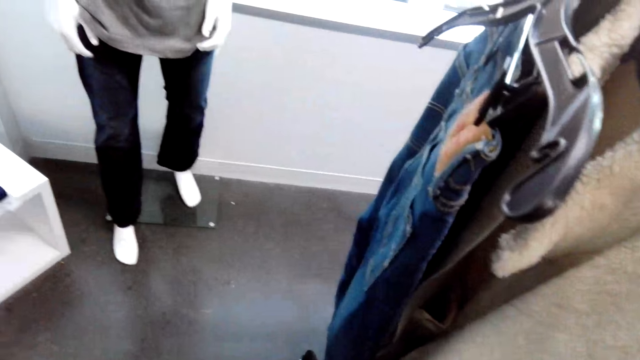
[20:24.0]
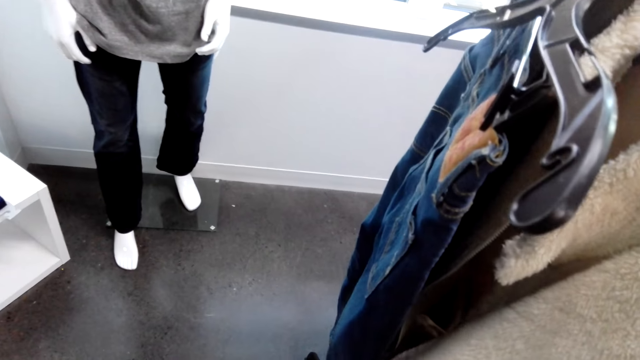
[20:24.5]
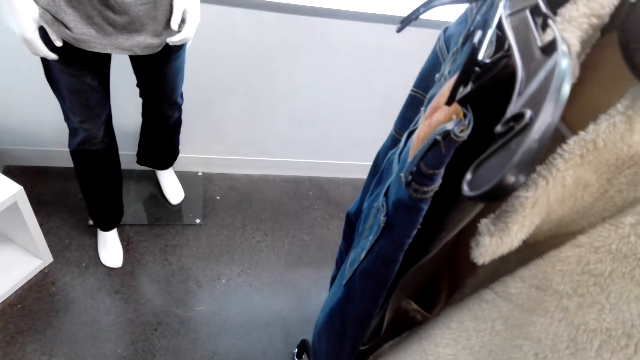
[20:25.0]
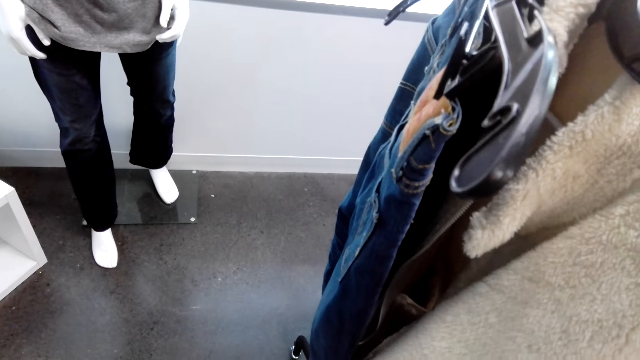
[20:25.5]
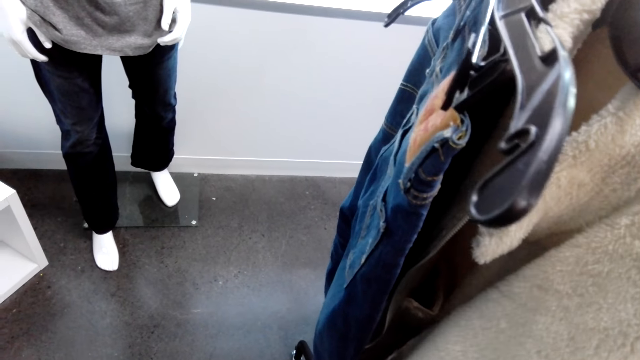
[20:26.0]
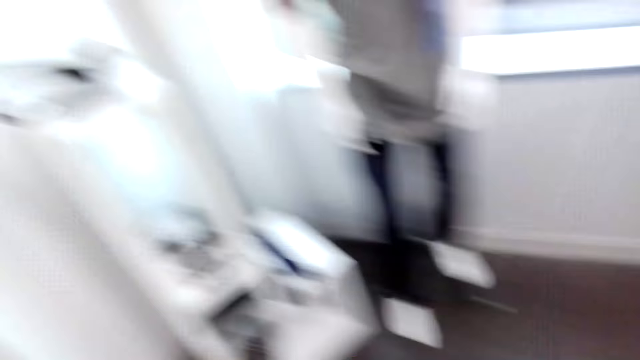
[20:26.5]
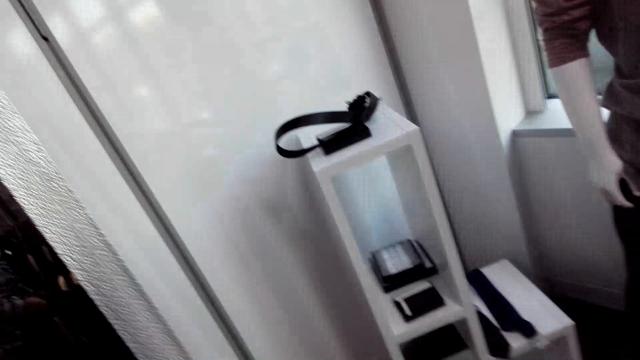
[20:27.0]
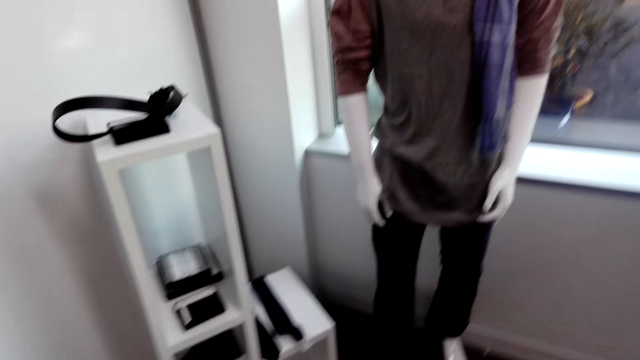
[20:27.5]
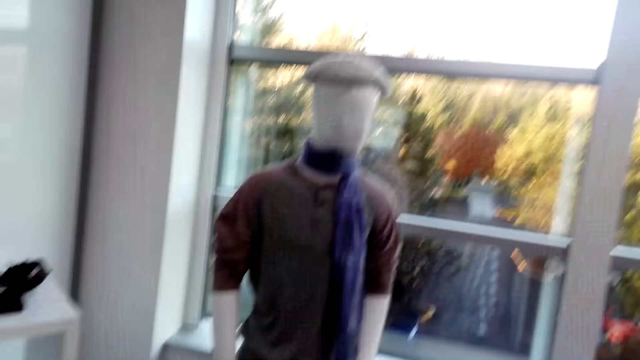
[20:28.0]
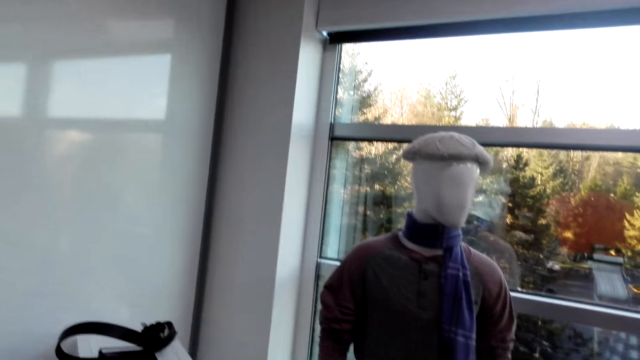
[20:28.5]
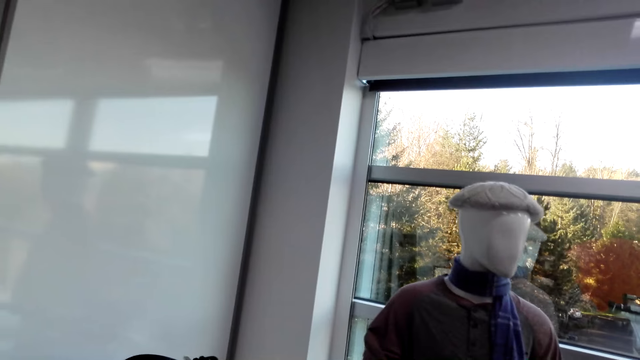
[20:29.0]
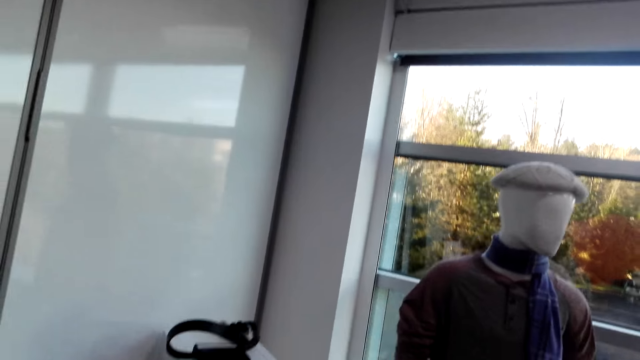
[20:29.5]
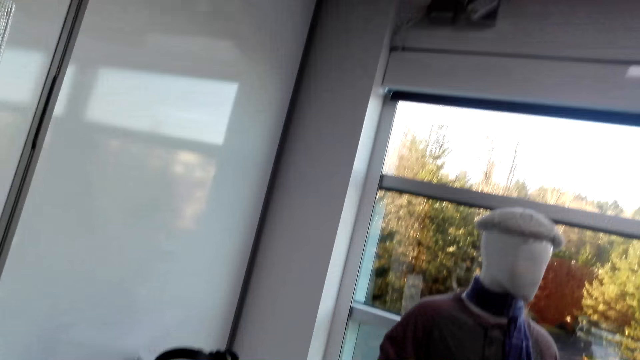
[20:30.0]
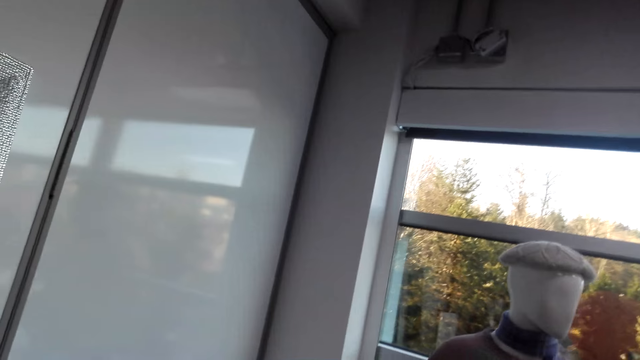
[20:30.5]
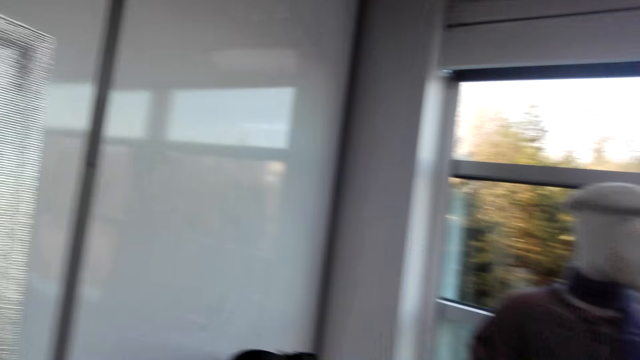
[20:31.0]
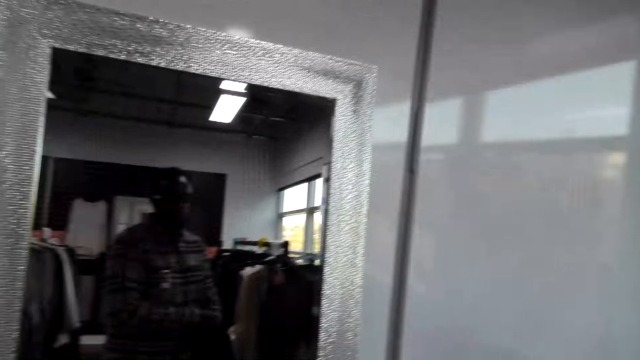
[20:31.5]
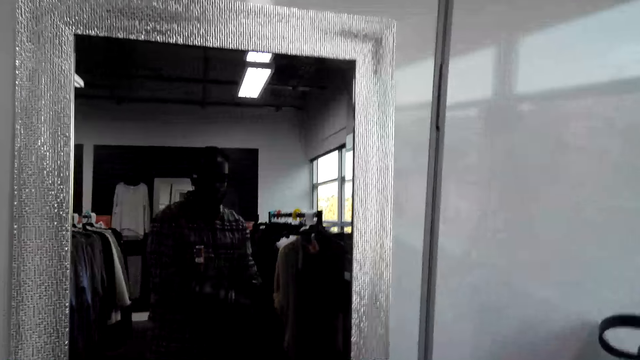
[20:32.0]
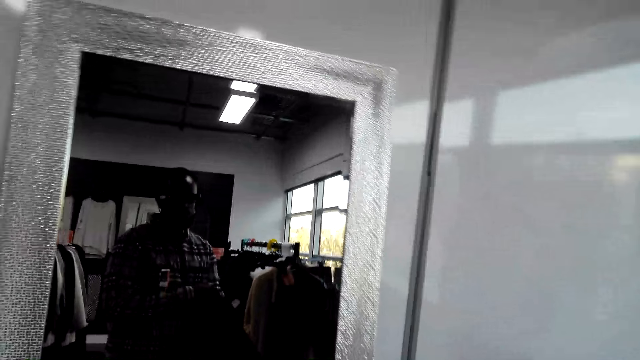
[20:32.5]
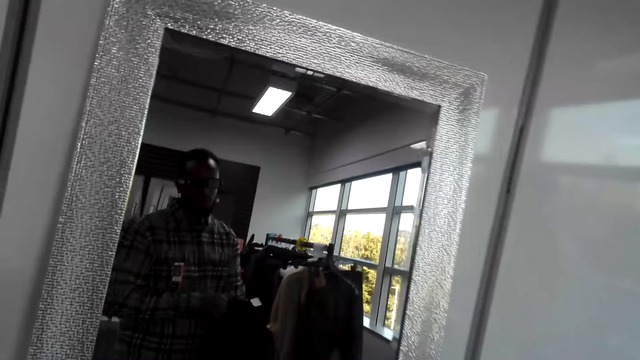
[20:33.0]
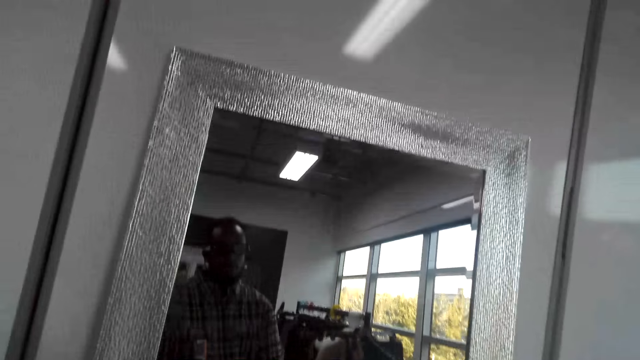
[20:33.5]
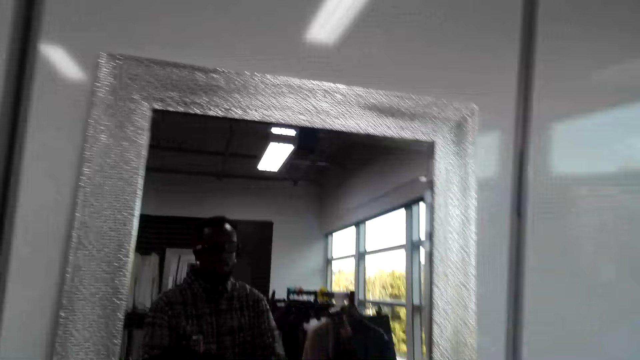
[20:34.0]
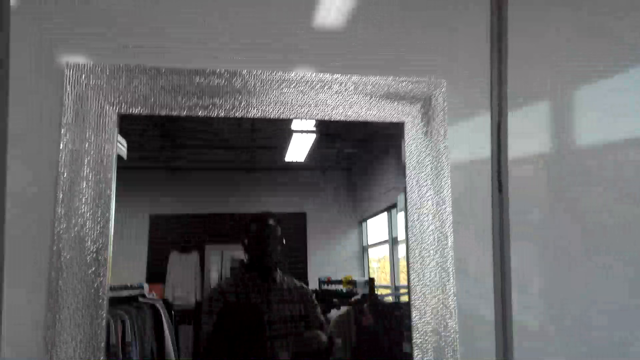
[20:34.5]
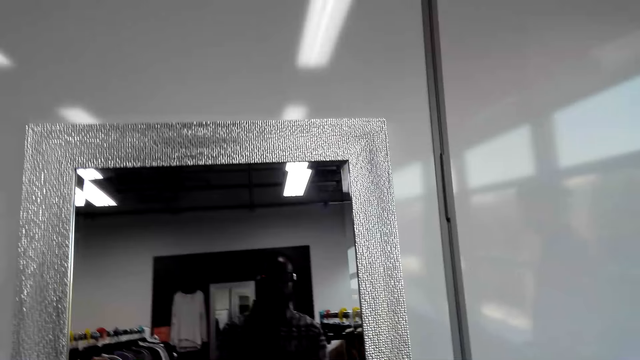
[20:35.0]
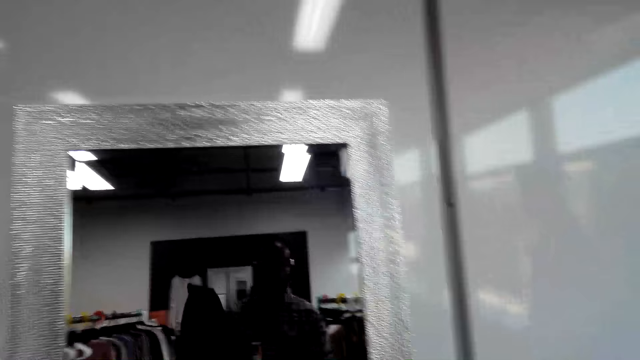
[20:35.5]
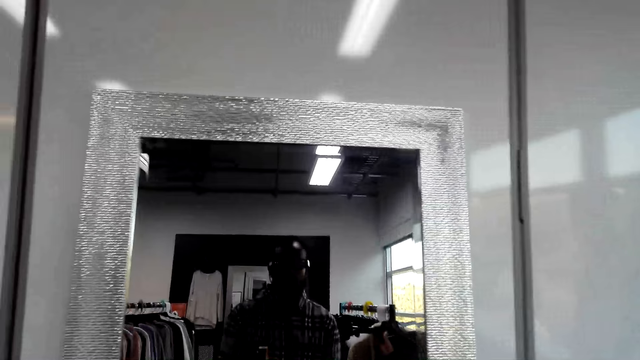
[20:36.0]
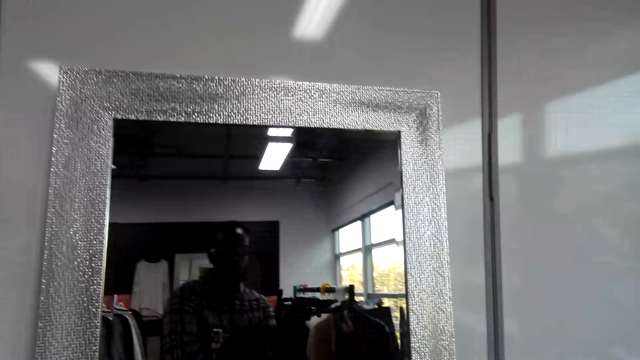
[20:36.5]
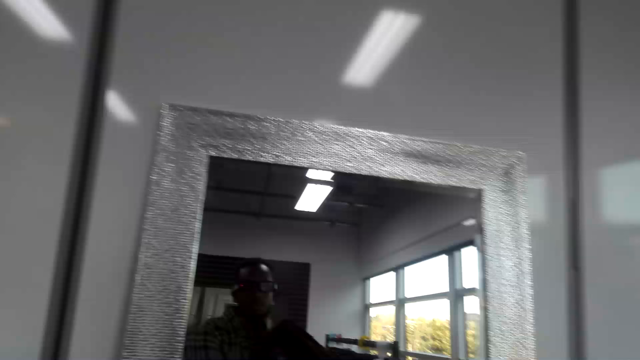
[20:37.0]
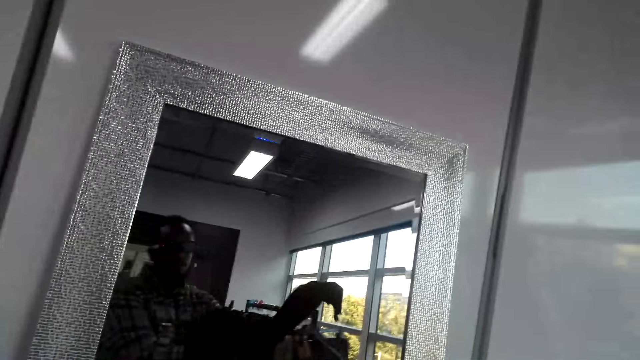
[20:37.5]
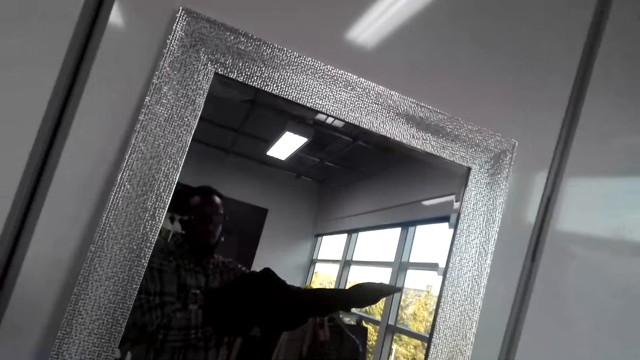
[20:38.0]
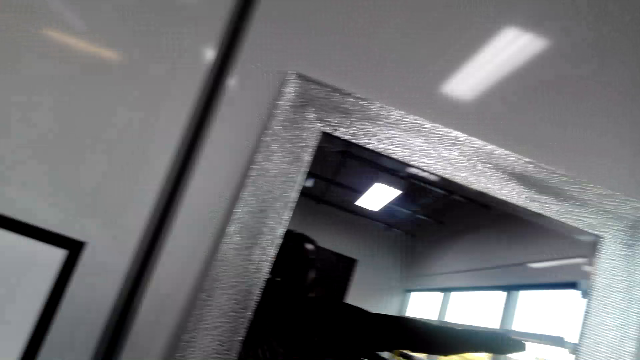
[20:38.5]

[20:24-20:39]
The camera wearer looks at the mirror on the wall.

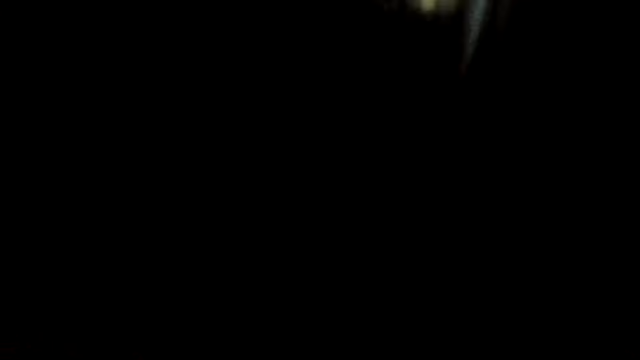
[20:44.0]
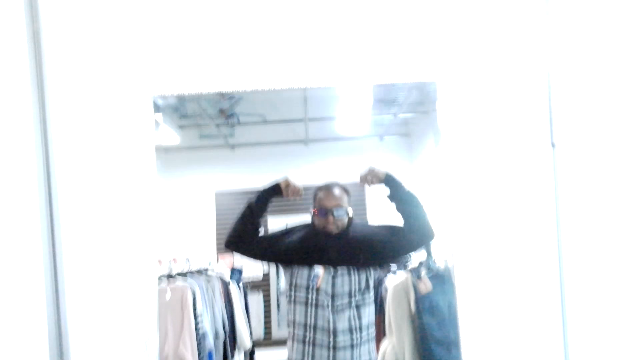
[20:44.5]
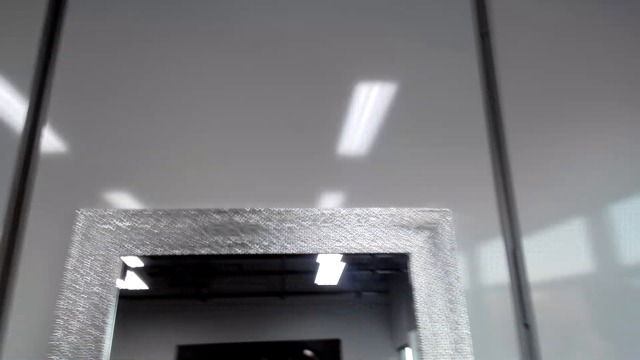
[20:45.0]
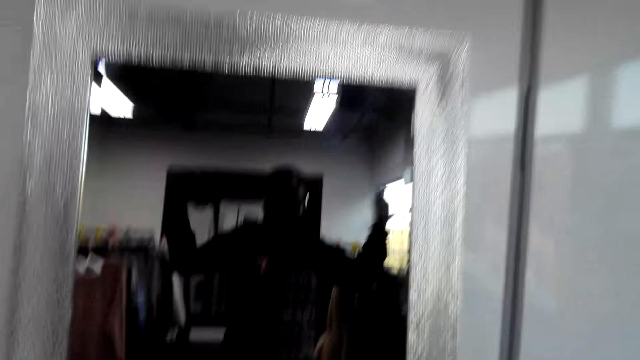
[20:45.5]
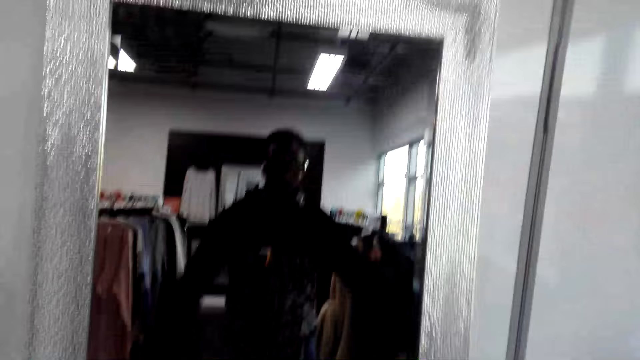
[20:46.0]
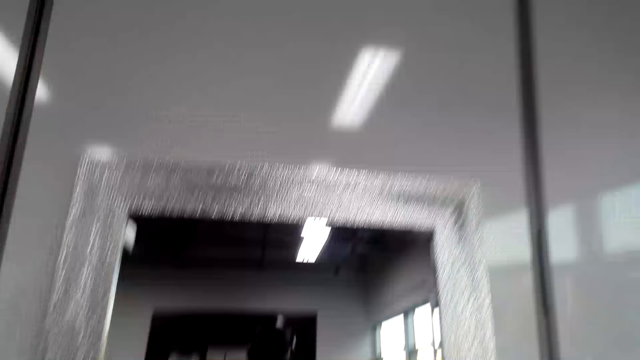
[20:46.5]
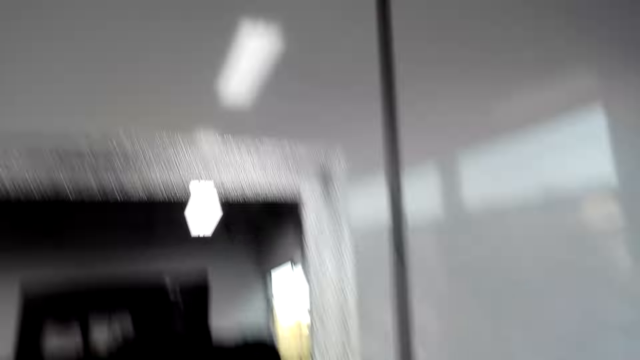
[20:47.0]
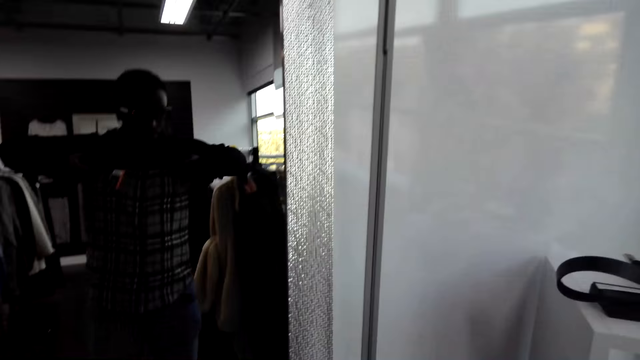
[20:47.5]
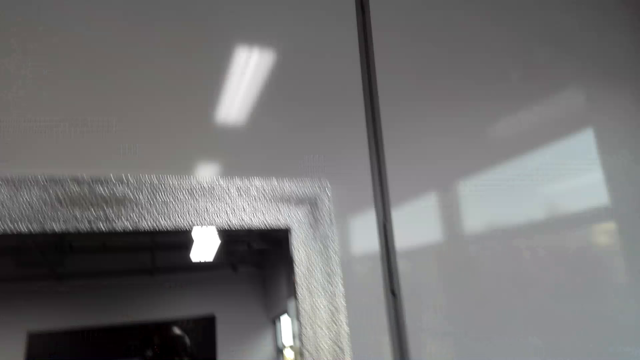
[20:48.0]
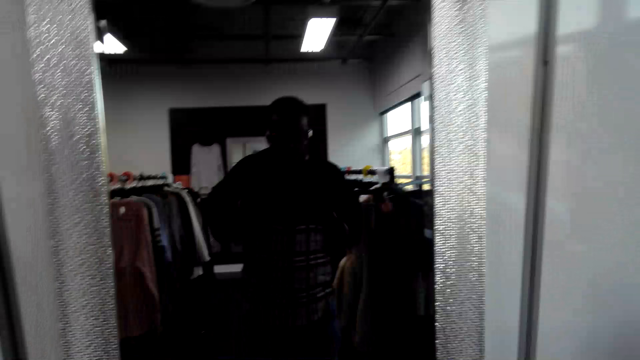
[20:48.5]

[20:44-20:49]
The camera wearer wears a sweater.
